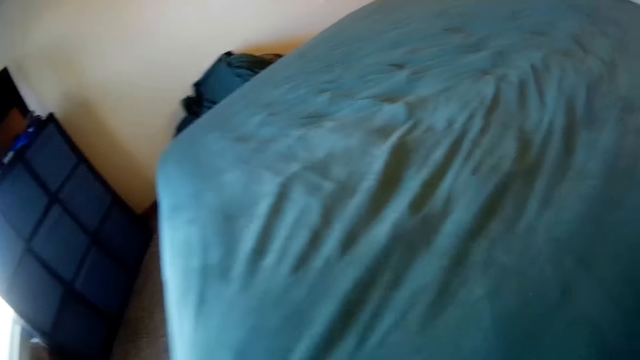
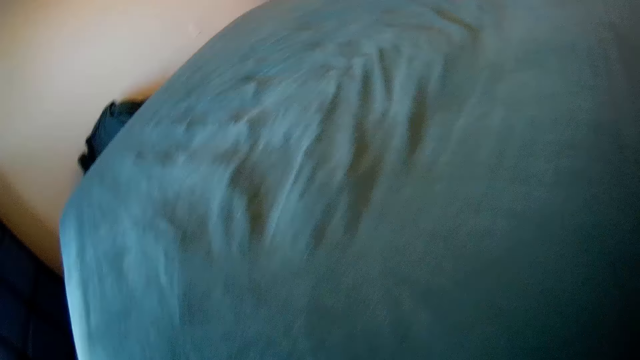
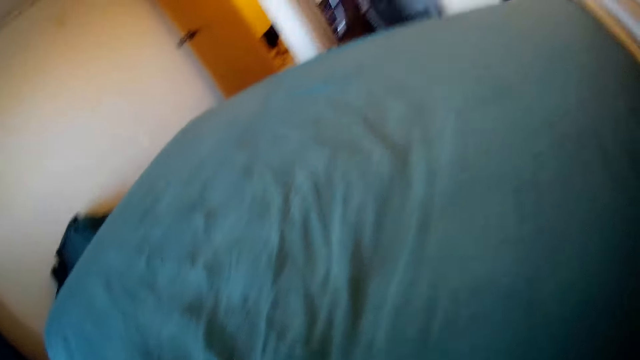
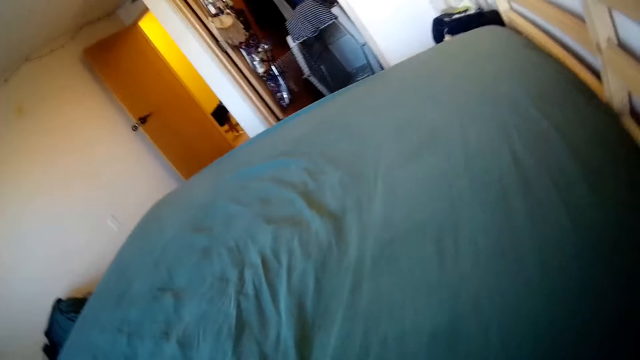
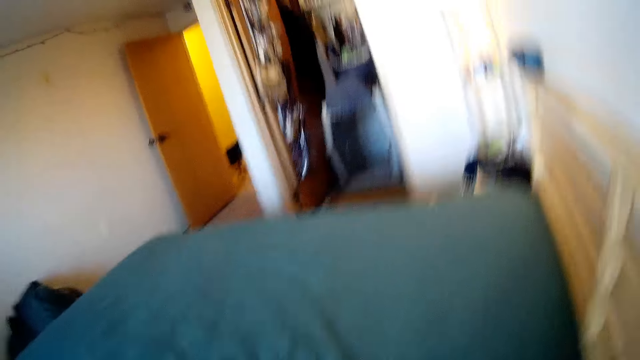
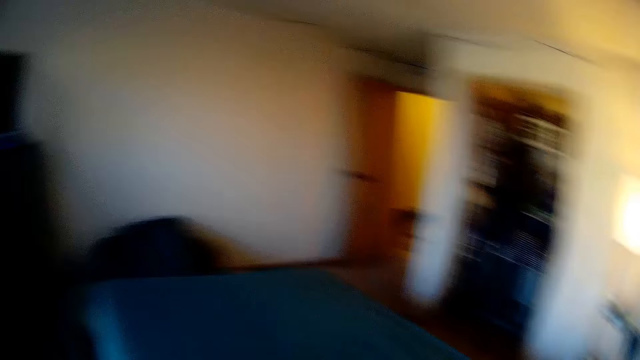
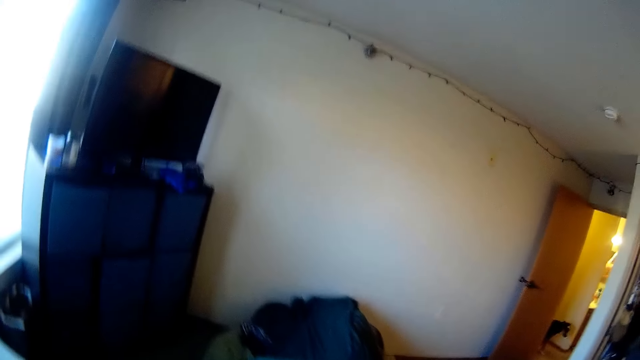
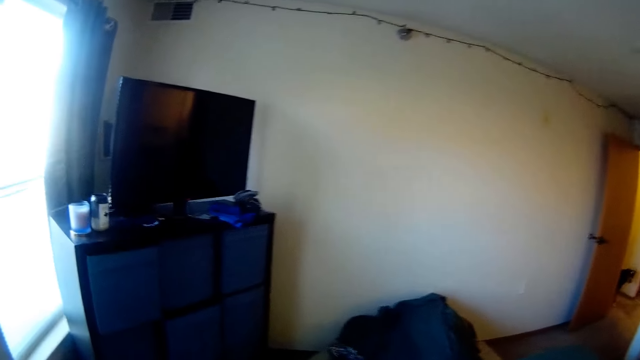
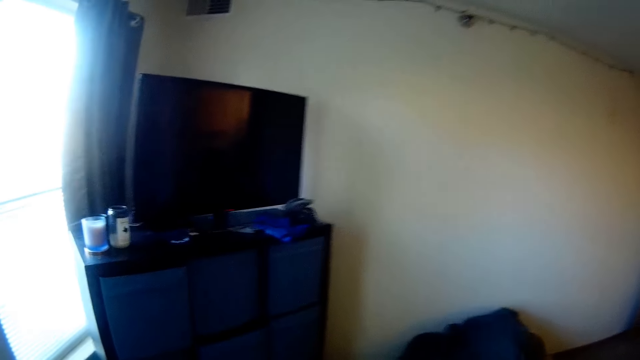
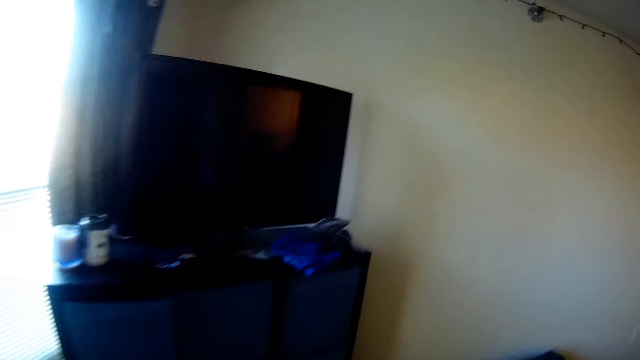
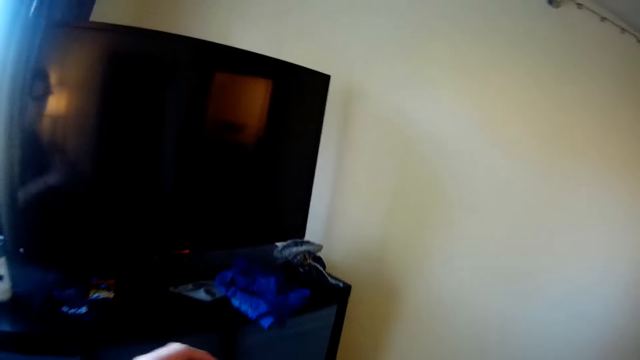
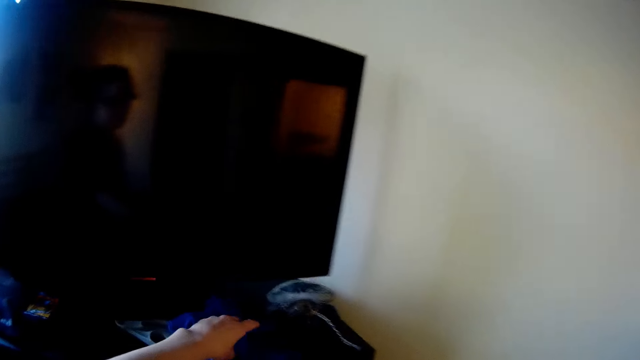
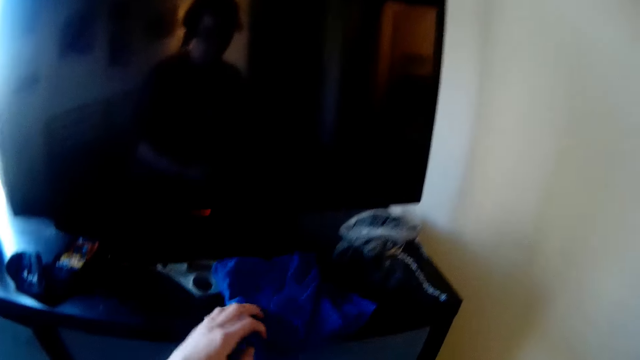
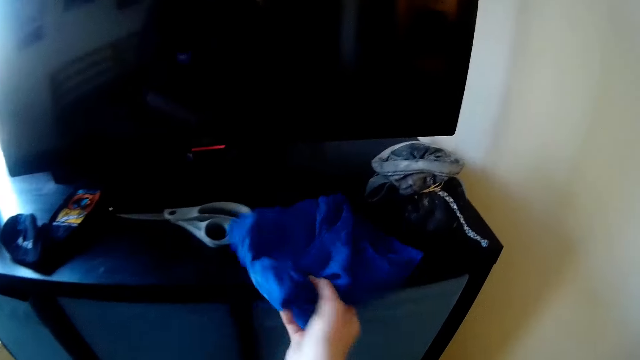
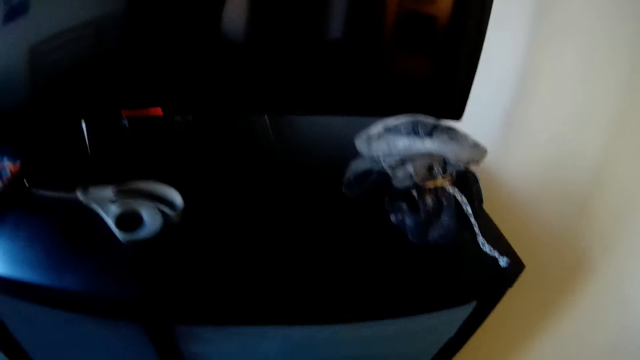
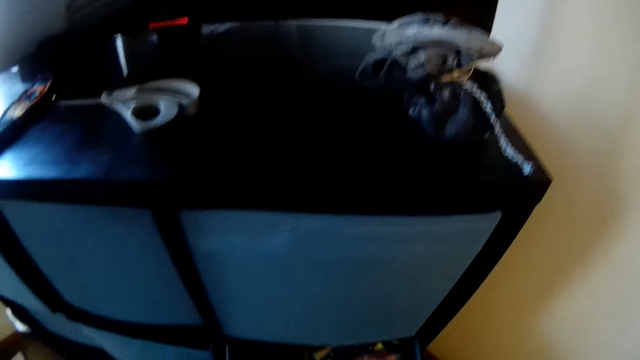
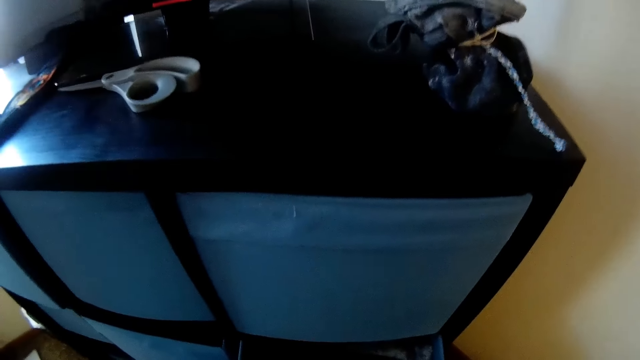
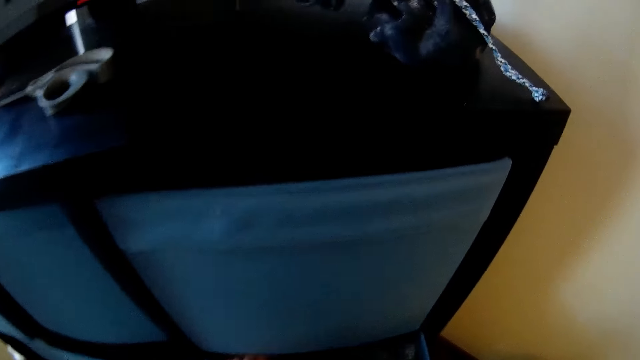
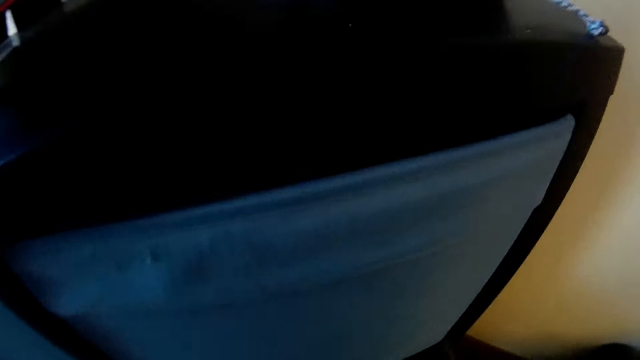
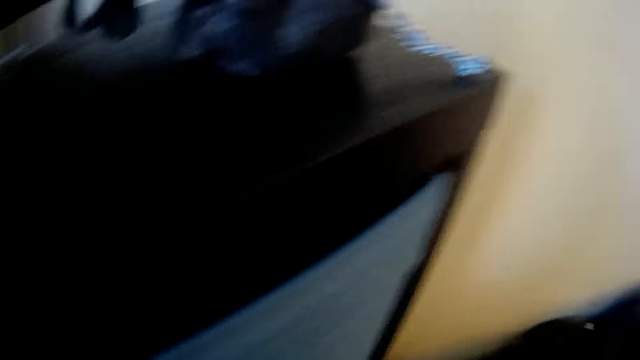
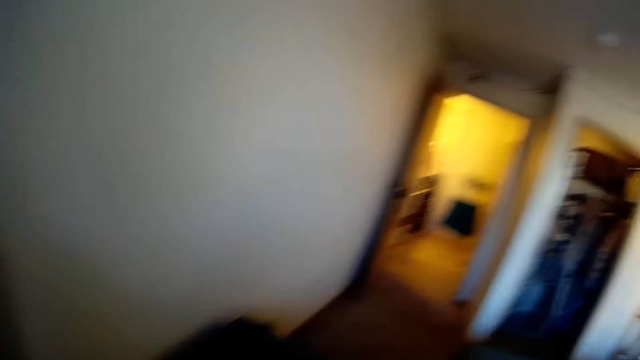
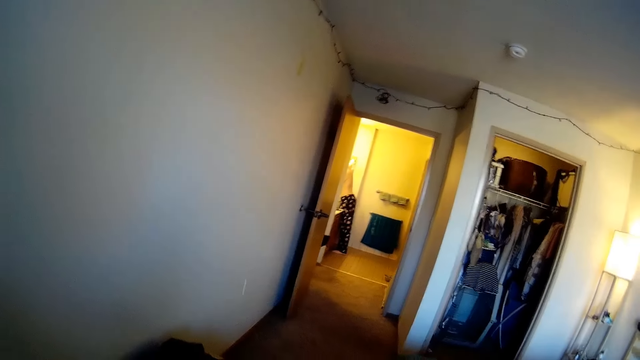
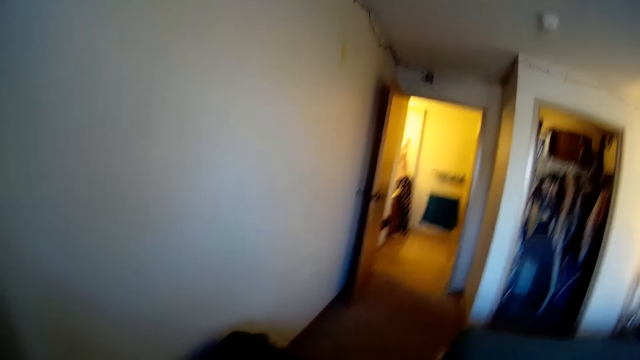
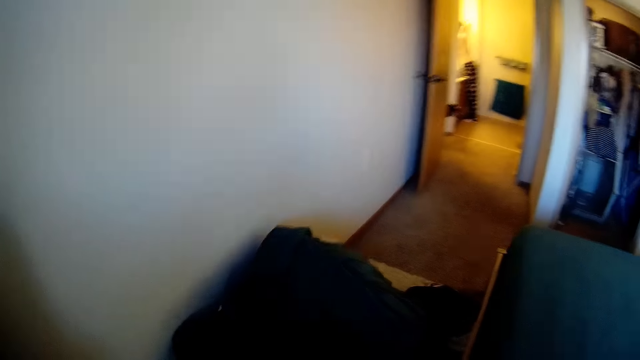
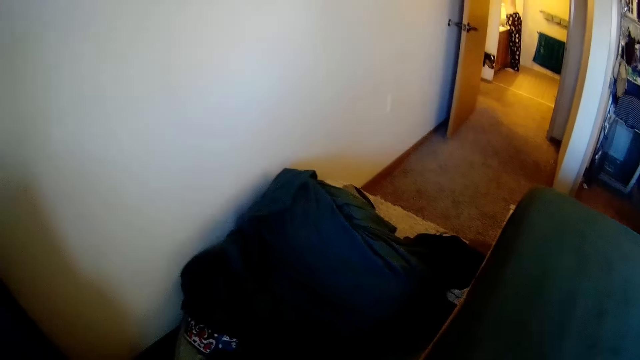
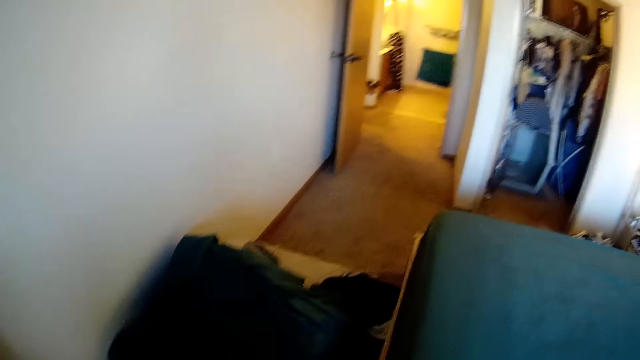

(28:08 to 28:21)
The camera wearer walks forward. He moves his hand forward. He picks a cloth or face towel from the top of the drawer with his left hand. He passes the cloth from his left hand to his right hand. He moves his right hand forward. He moves the face towel towards him. He stares at the drawer. He drops the cloth inside the drawer. He turns away from the drawer. He stares at the door. He stares at the bed sheet.

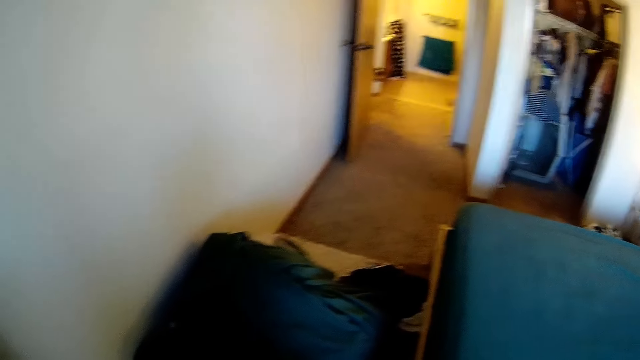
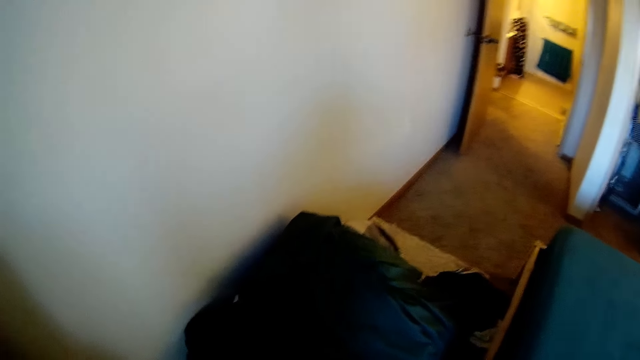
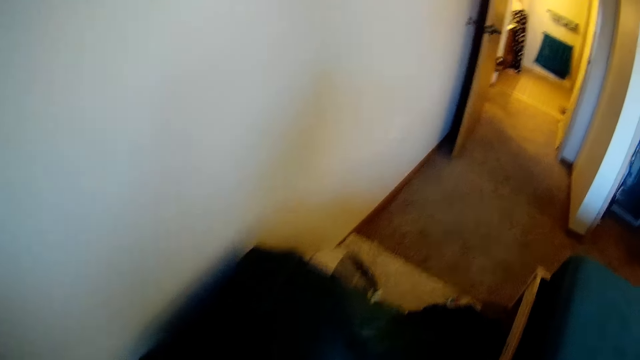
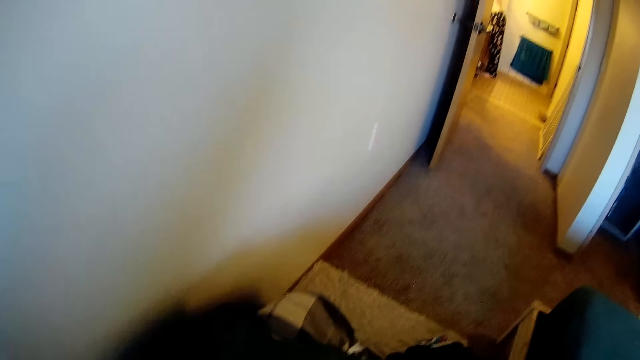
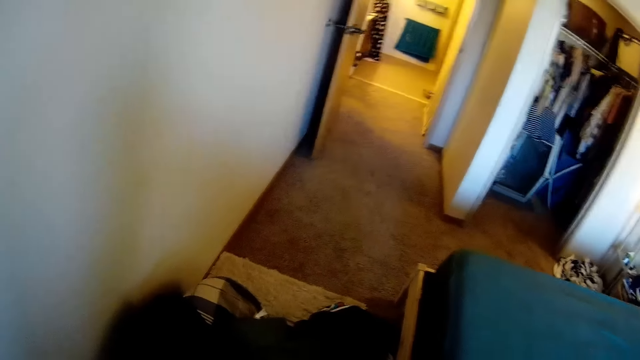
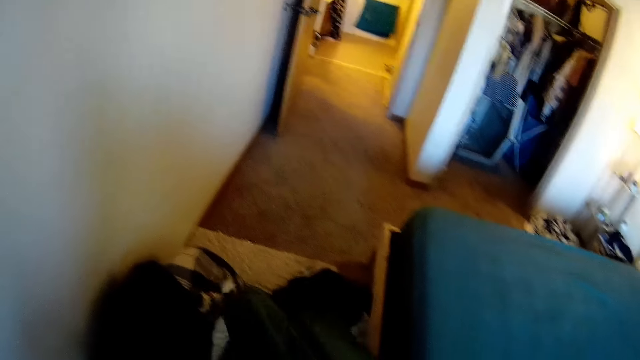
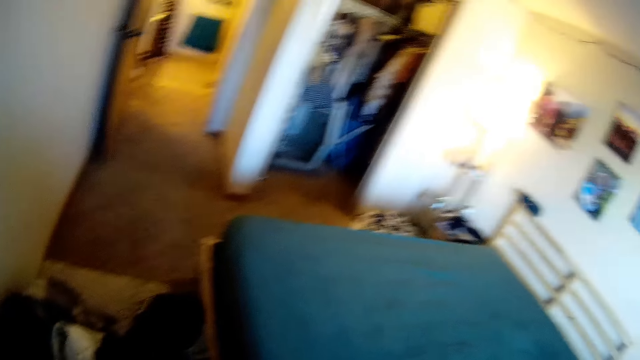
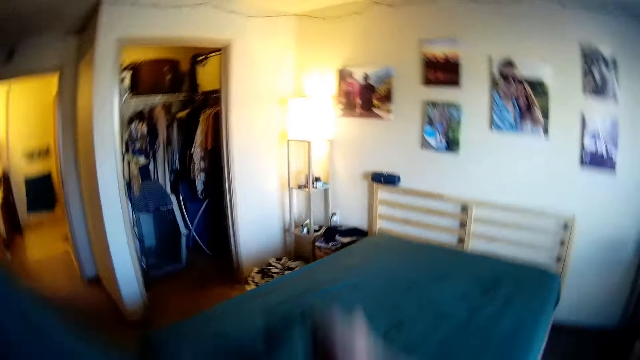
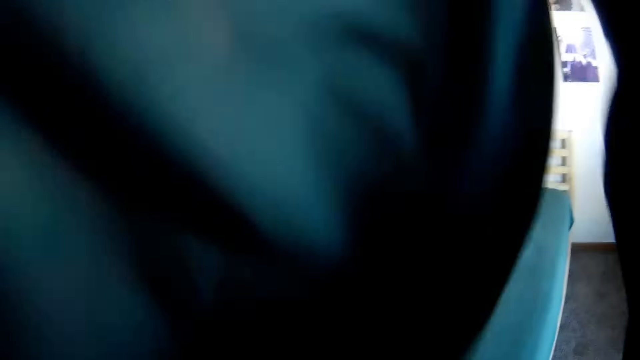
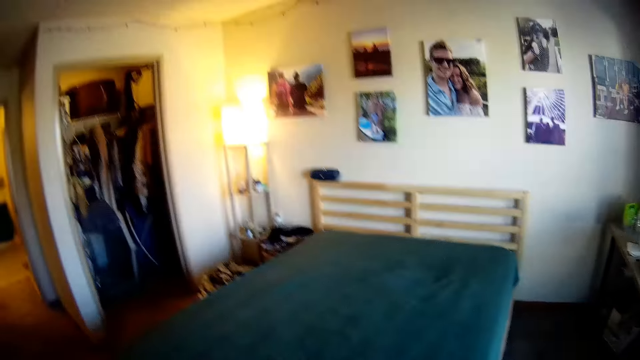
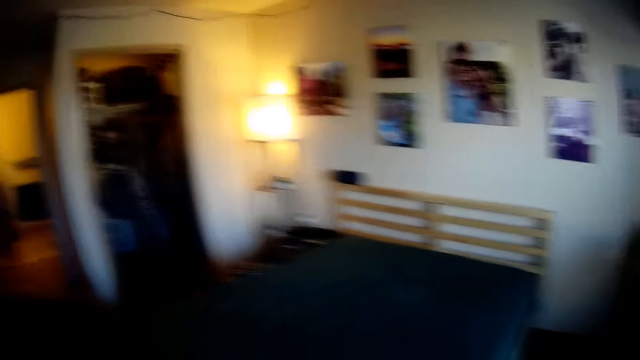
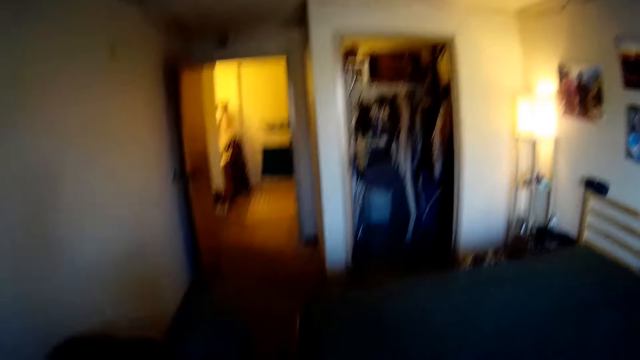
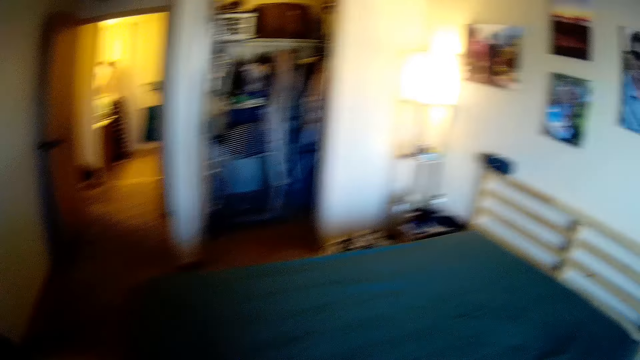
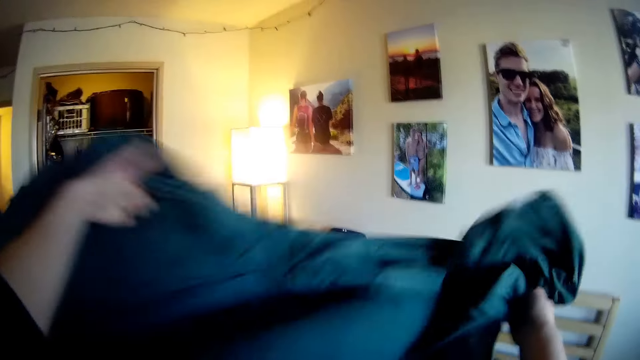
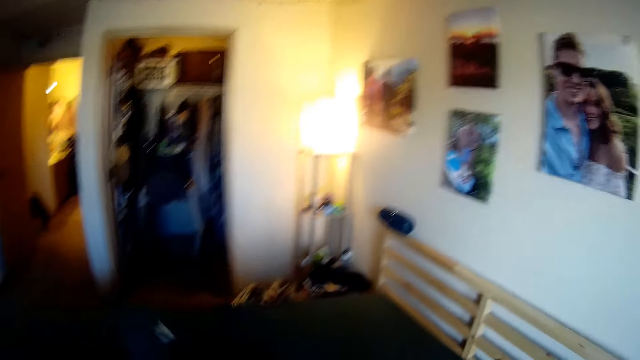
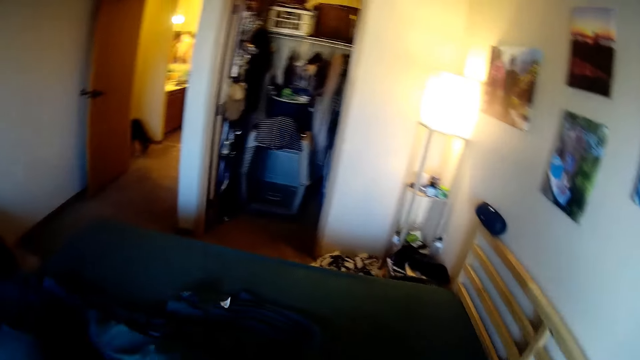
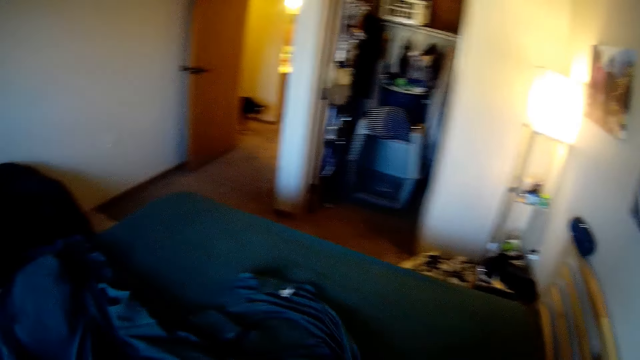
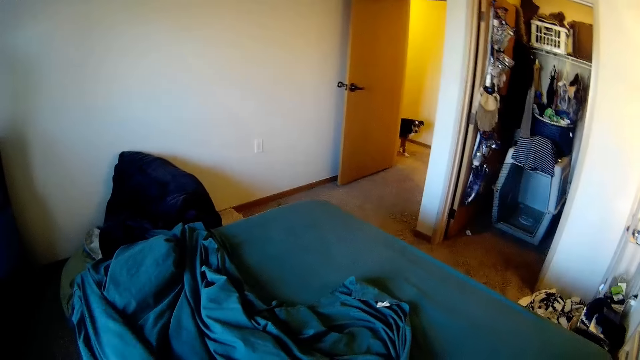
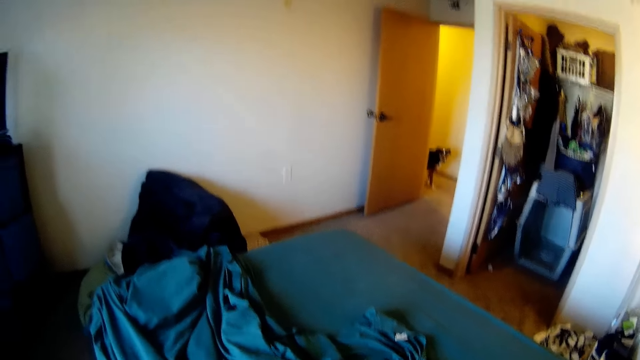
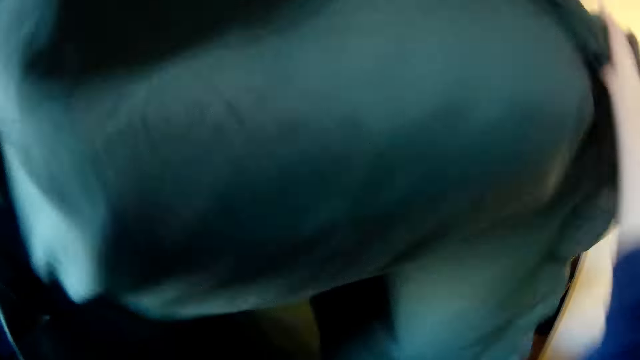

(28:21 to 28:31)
The dog peeps by the entrance of the room. The camera wearer moves towards the bed sheet. They pick up the bed sheet from the floor. They lower the bed sheet. They look around. They spread the bed sheet on the bed. They drop the bed sheet on the bed.
